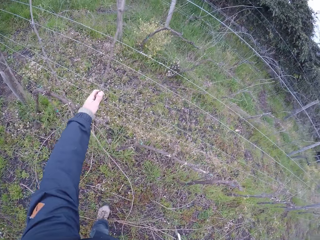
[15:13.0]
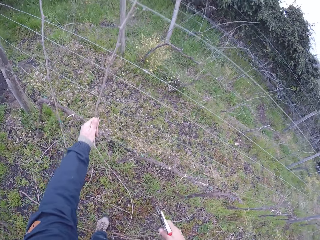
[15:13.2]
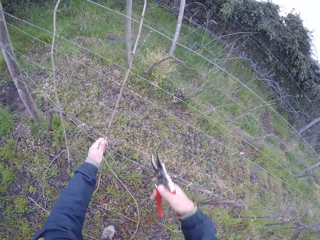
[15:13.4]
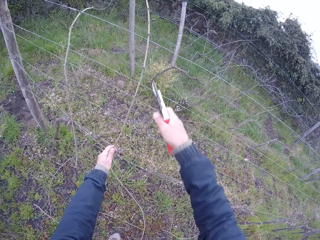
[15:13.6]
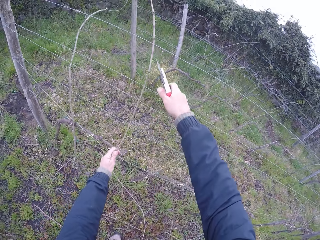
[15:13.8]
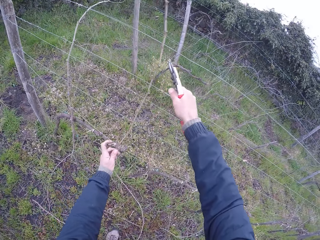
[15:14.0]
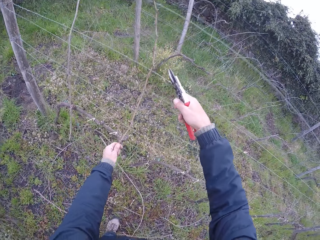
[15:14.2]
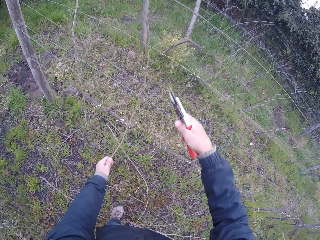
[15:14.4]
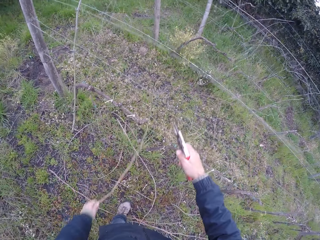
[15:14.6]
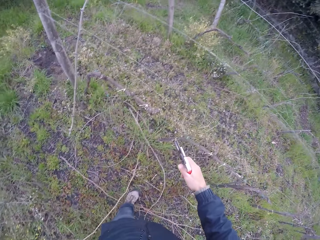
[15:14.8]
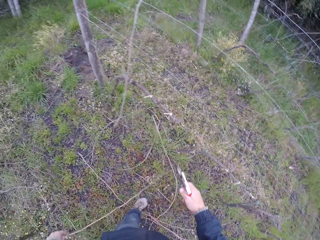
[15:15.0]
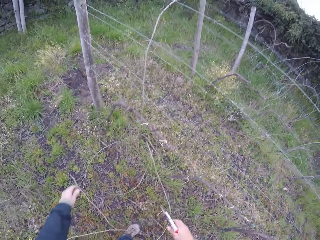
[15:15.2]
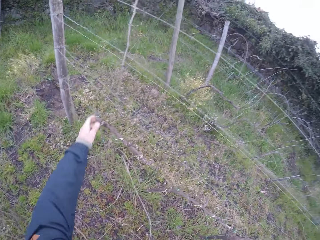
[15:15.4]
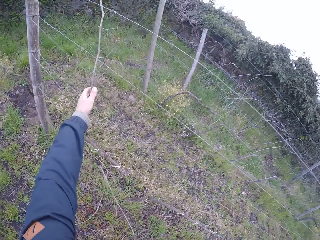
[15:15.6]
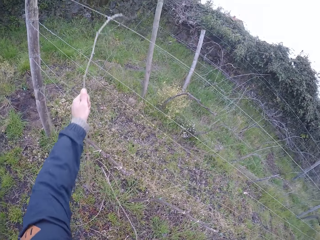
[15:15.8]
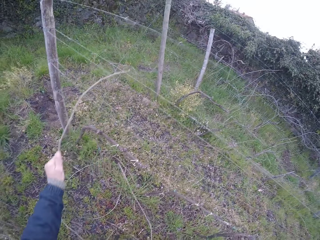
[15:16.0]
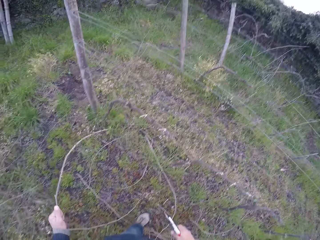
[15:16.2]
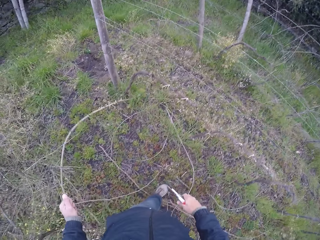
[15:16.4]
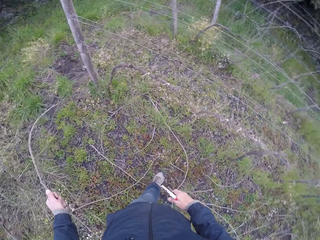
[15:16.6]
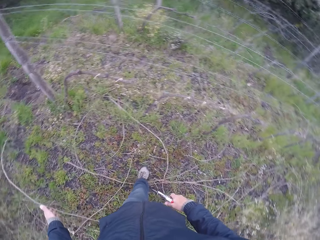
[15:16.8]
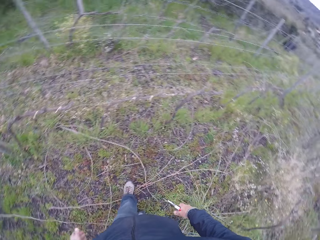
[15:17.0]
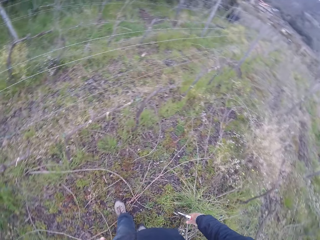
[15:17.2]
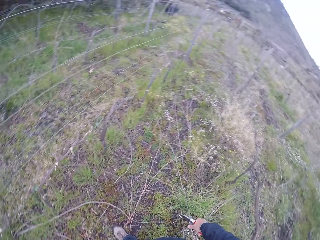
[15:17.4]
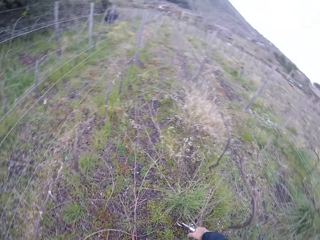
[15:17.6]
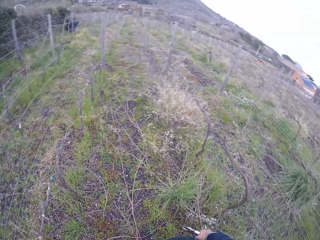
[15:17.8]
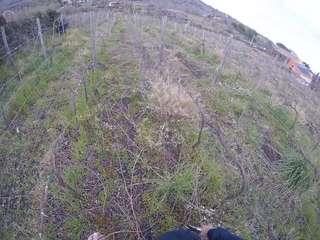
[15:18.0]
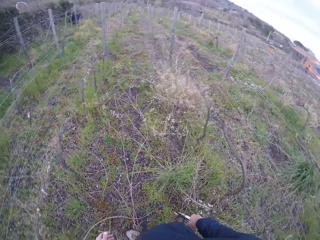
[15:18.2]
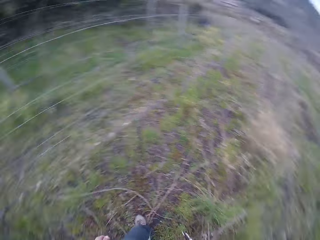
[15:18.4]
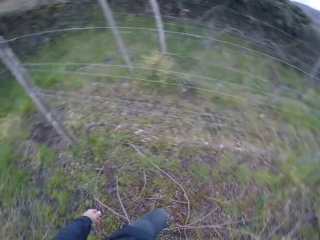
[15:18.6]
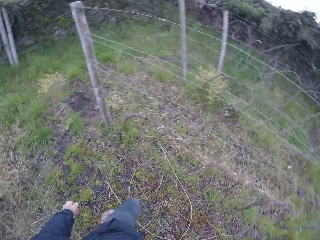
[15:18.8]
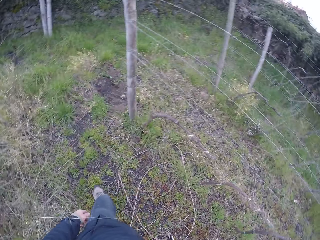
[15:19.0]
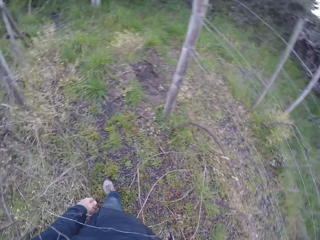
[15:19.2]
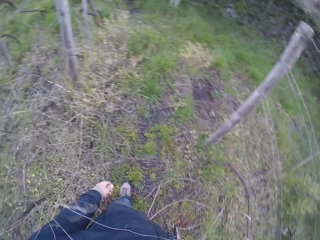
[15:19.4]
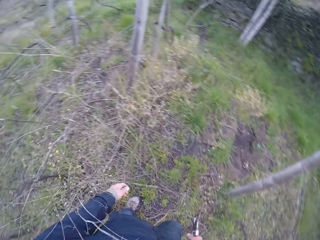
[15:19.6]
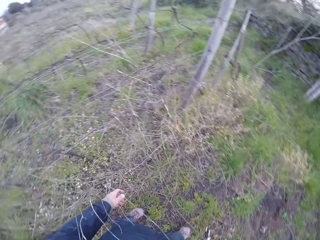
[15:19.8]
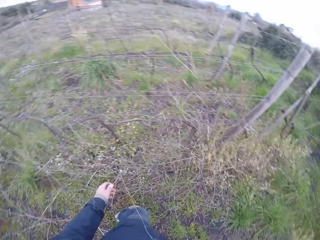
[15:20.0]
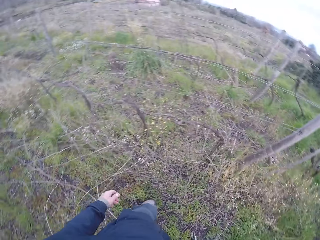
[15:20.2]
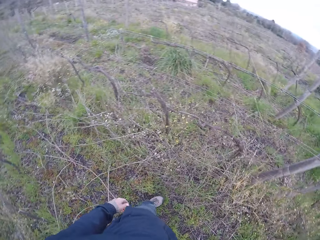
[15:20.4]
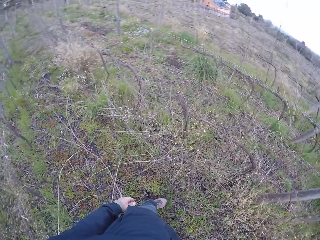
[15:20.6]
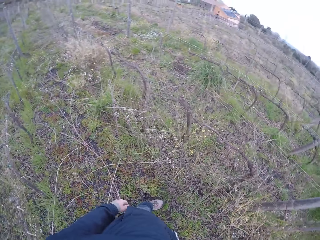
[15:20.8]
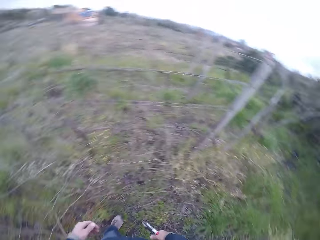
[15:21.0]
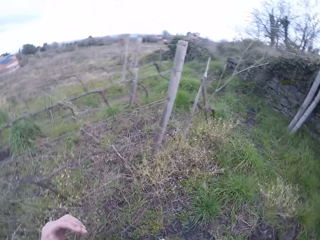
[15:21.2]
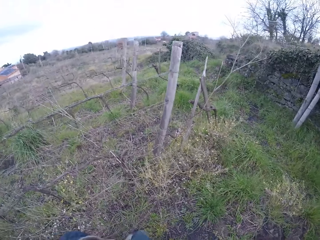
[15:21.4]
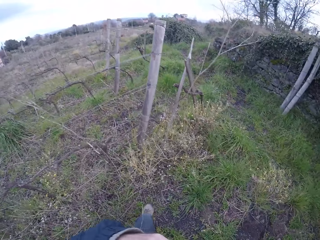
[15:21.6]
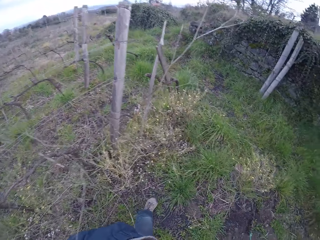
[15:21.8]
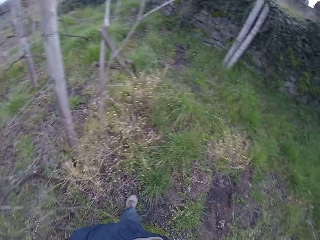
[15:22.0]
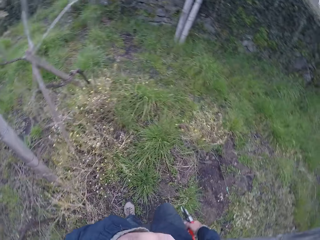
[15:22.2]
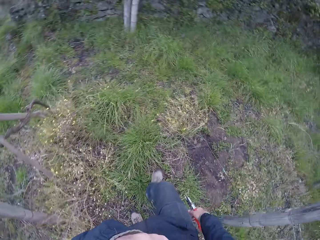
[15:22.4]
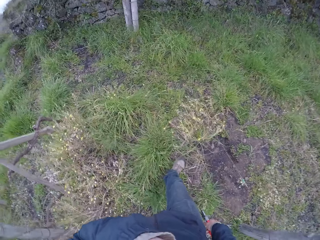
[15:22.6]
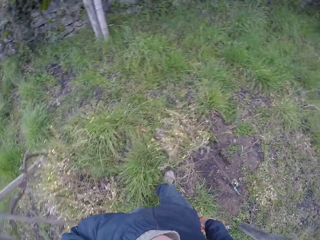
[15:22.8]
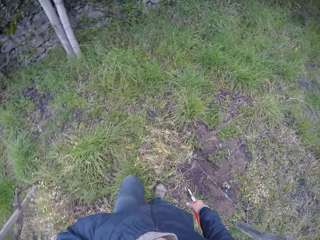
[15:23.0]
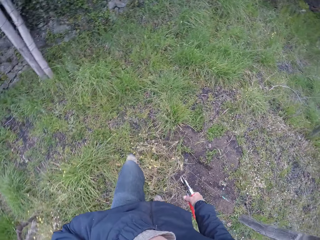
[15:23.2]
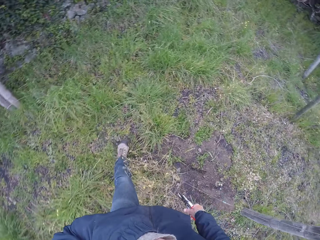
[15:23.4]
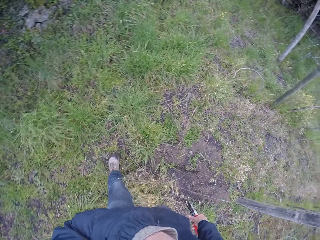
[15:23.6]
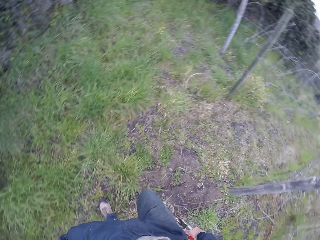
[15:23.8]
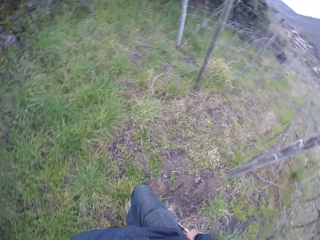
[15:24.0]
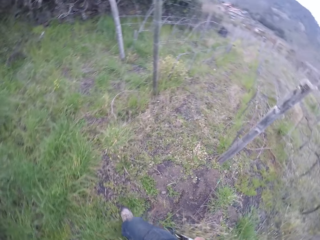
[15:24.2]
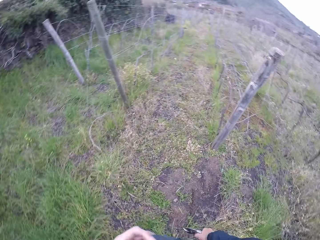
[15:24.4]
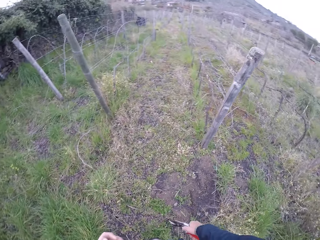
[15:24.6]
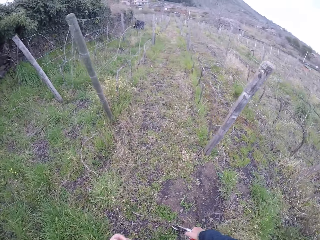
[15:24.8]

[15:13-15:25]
The camera wearer drops the twig on the ground. He cuts a twig with the pruner in his right hand. He drops the twig on the ground. He removes a twig from the barbed fence with his left hand. He grabs a twig. He throws the twig to the ground. He walks in the field.

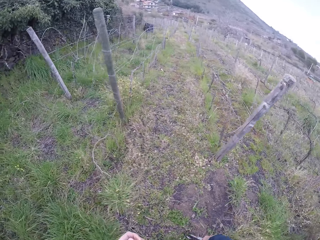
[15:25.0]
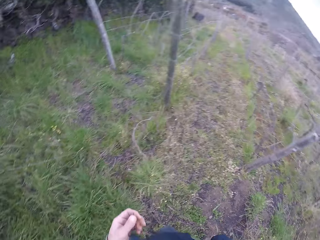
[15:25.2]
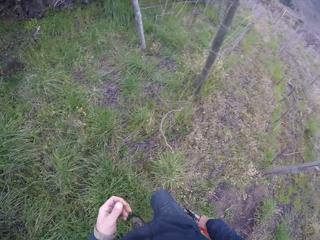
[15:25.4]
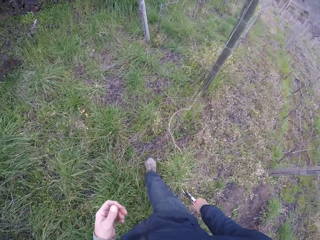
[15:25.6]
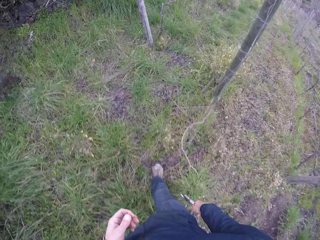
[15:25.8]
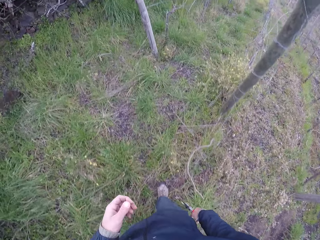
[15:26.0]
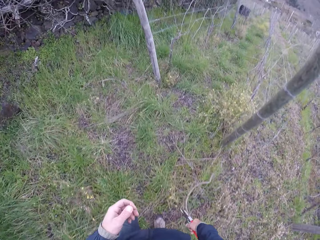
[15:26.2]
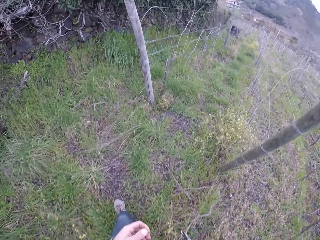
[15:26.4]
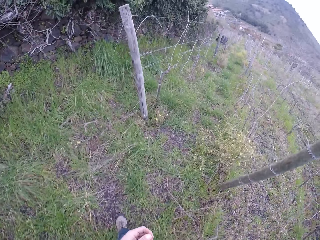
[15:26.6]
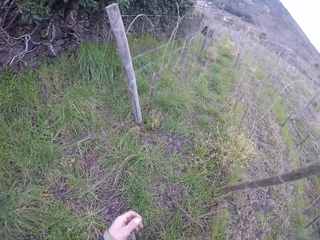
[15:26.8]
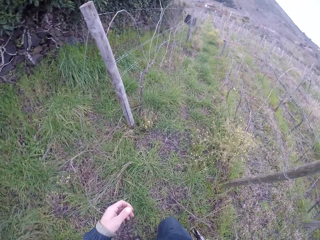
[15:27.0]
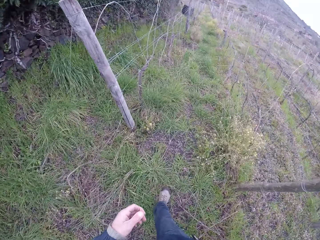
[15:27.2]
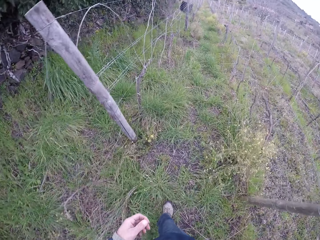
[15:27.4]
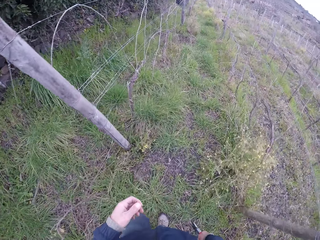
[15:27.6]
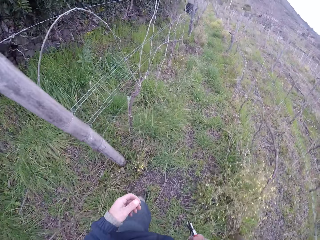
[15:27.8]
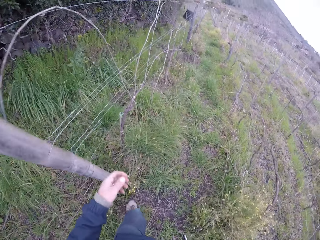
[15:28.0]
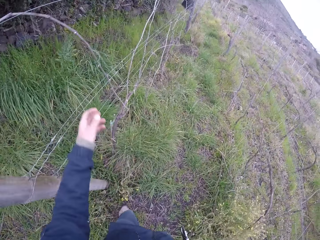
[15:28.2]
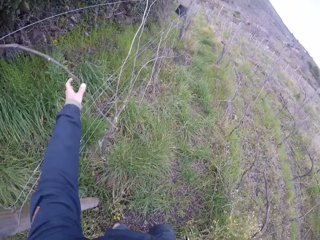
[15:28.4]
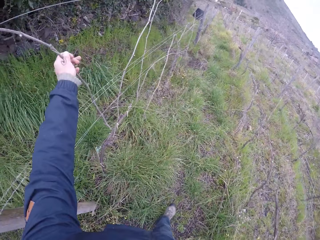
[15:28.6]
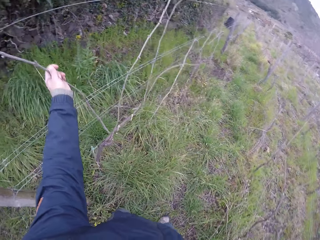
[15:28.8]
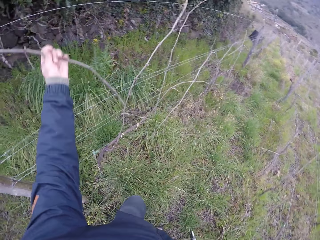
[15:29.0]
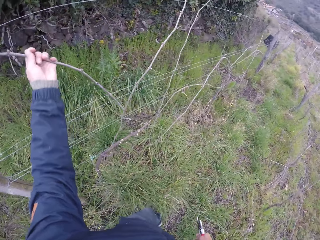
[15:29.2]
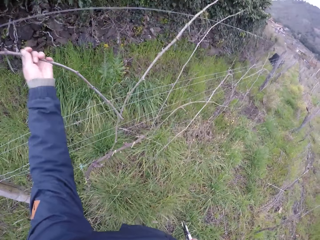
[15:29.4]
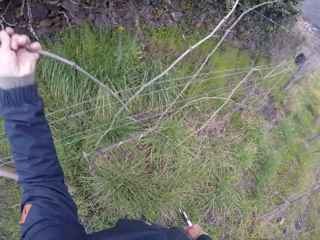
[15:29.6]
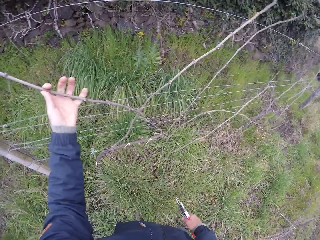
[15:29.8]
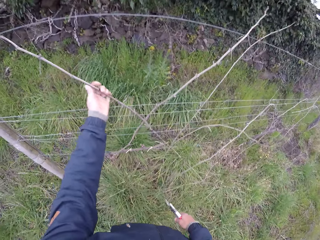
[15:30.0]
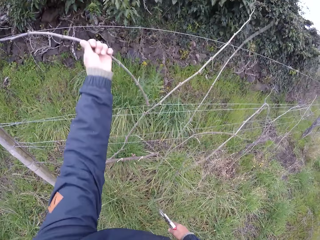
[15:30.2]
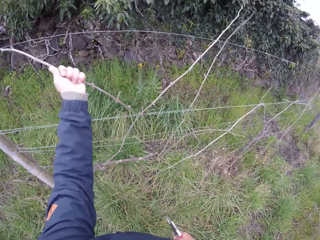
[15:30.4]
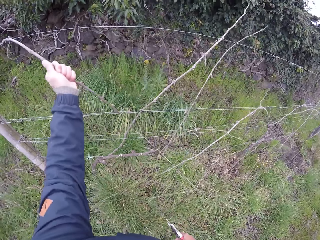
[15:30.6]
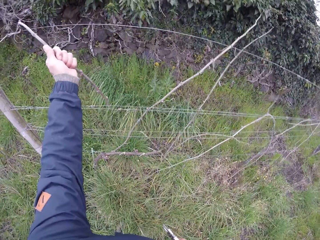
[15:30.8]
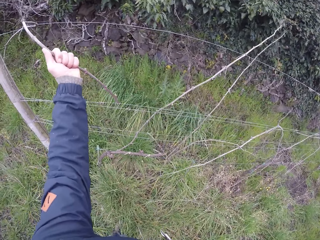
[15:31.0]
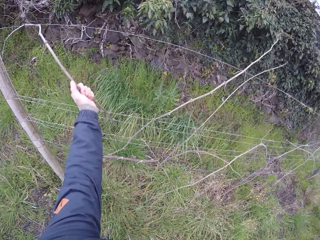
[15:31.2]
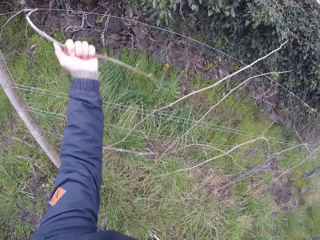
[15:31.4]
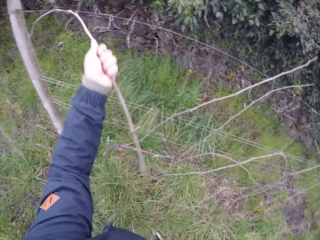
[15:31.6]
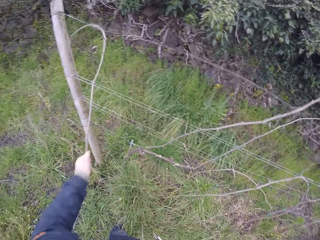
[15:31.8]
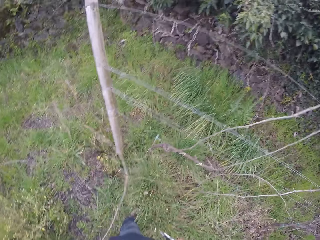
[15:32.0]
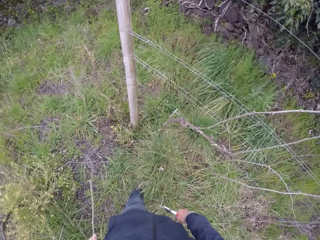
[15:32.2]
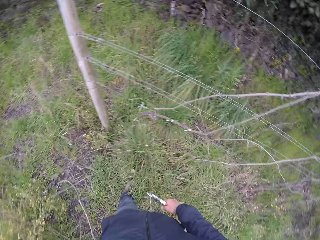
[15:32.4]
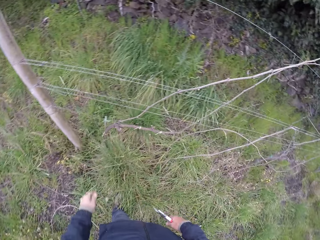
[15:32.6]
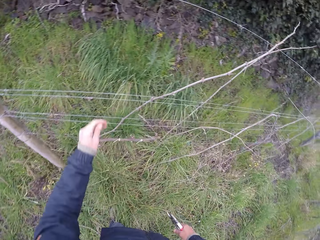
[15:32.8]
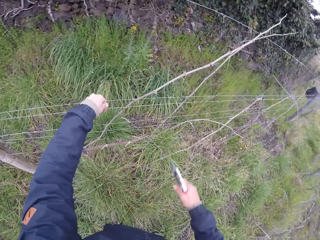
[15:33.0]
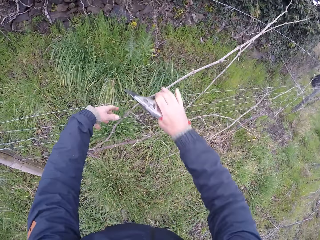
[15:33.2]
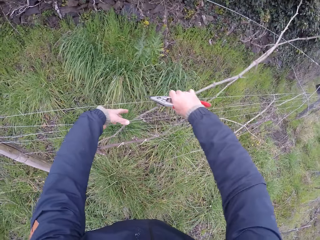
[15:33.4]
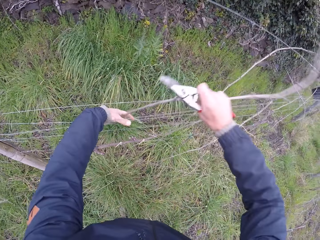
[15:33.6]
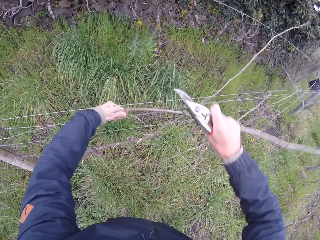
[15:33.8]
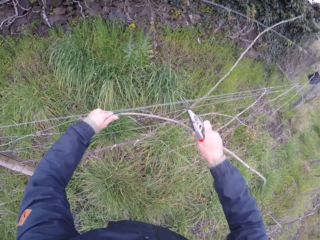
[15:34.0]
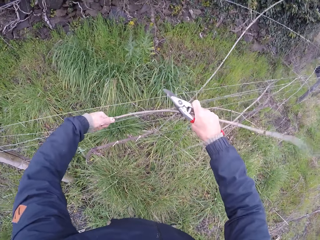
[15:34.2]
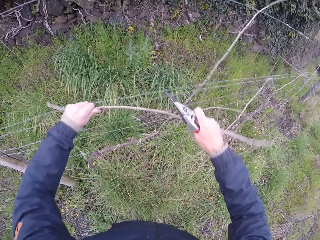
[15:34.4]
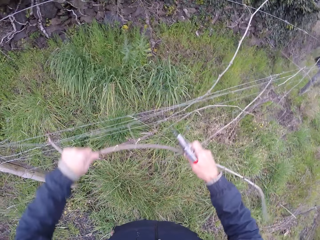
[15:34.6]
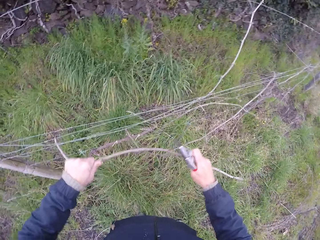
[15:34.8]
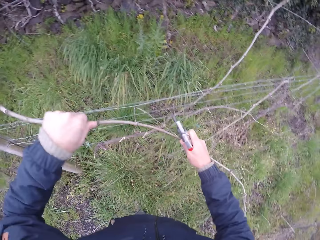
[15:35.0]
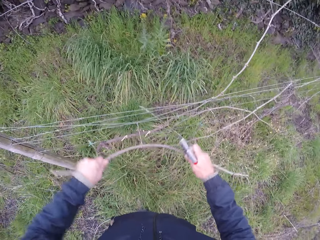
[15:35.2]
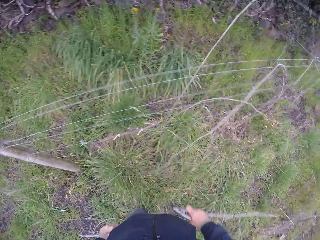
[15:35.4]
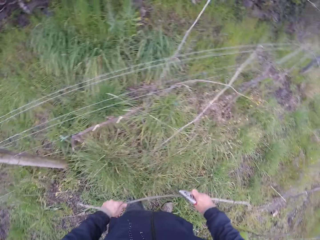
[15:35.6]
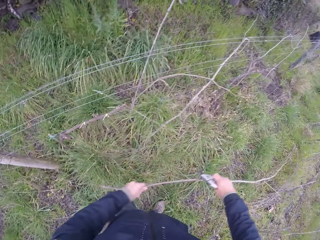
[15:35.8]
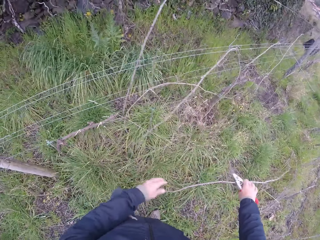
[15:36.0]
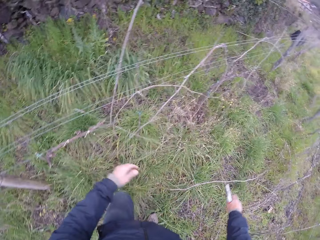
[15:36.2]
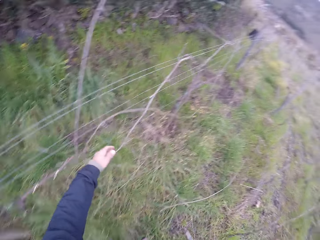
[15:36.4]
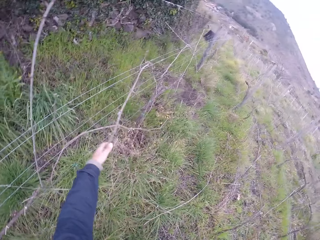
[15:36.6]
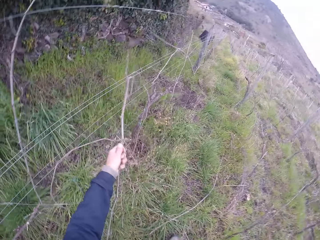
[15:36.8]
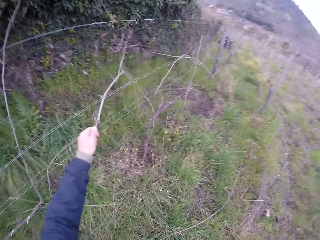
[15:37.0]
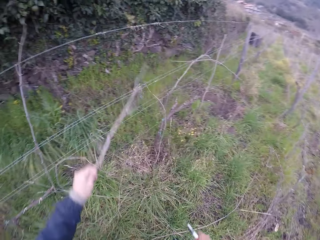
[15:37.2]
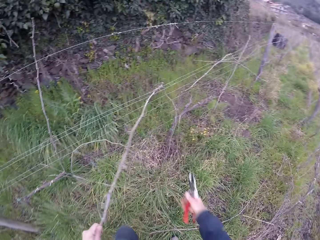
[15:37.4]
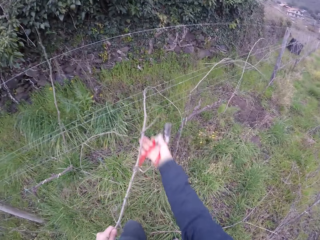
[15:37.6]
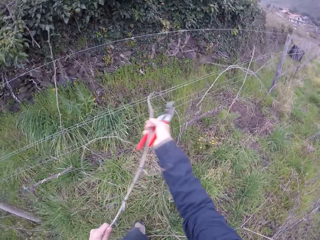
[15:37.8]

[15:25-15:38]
The camera wearer removes twigs from the barbed fence with both hands. They grab a twig. They drop the twig on the ground. They grab a twig. They drop the twig on the ground. They grab a twig.
